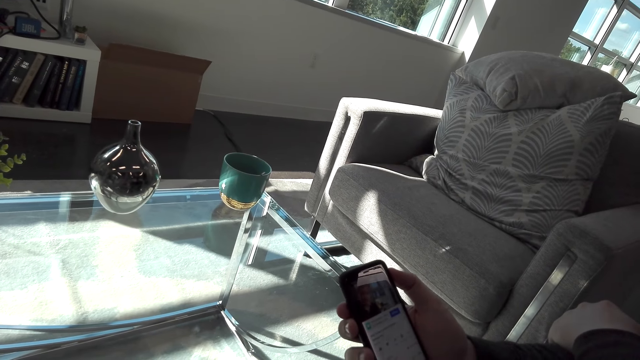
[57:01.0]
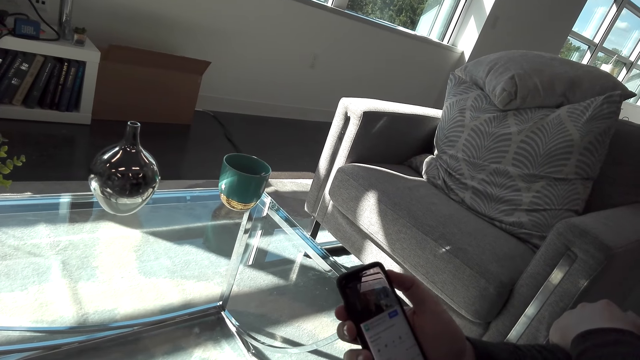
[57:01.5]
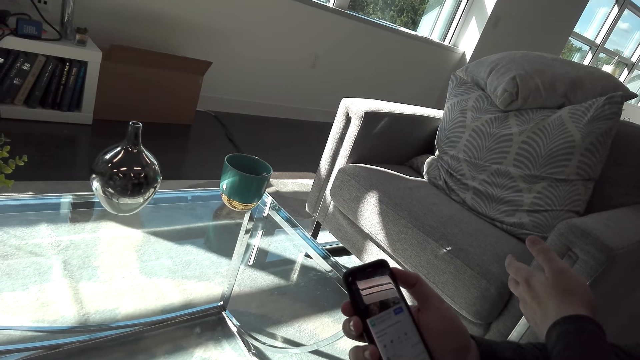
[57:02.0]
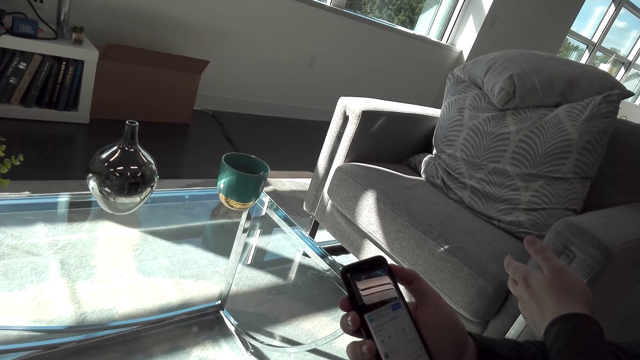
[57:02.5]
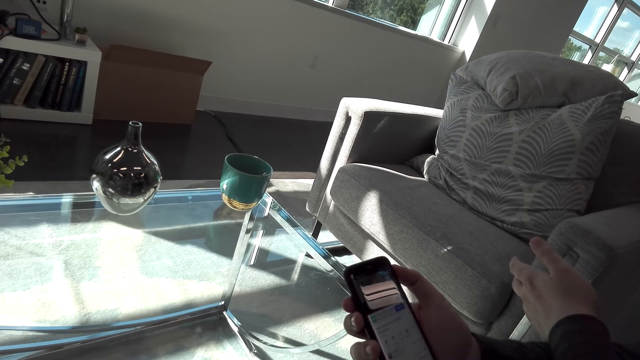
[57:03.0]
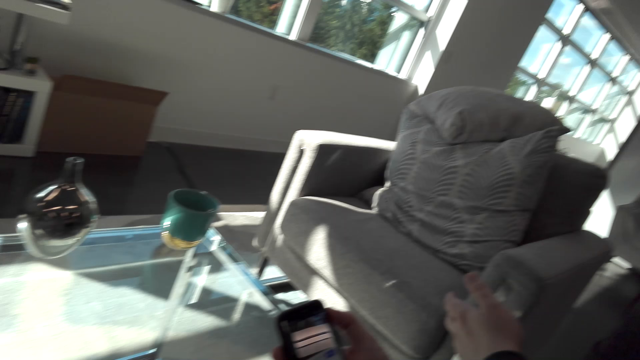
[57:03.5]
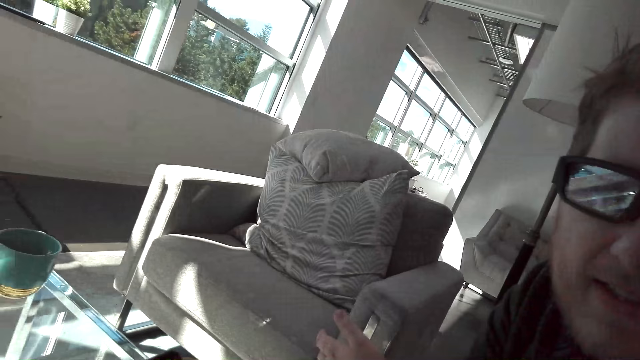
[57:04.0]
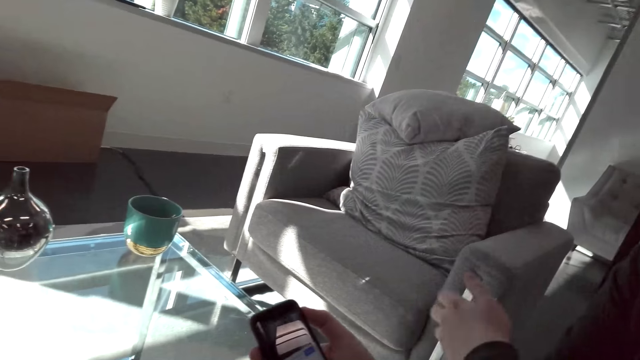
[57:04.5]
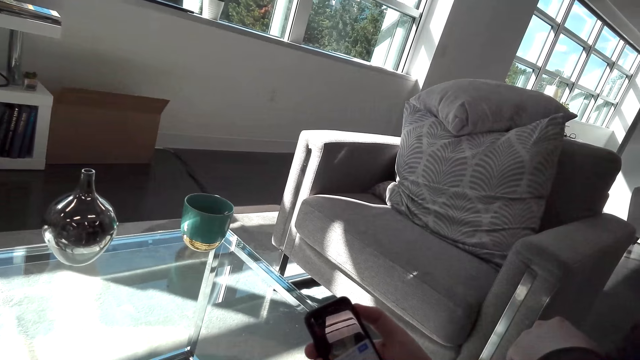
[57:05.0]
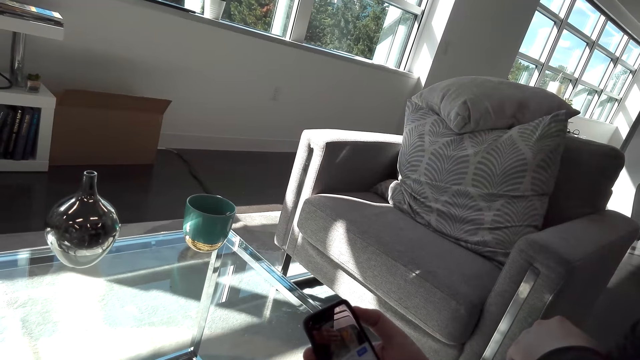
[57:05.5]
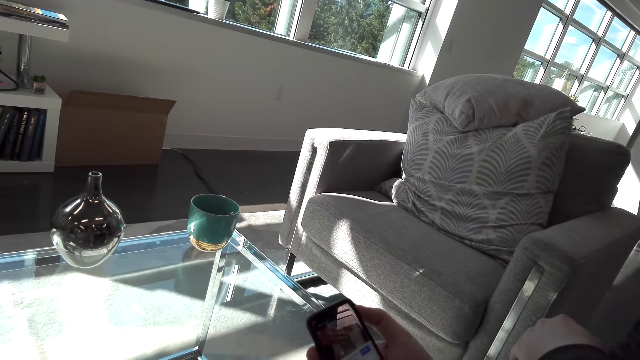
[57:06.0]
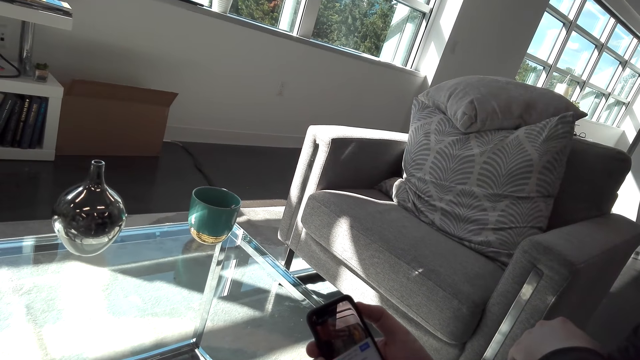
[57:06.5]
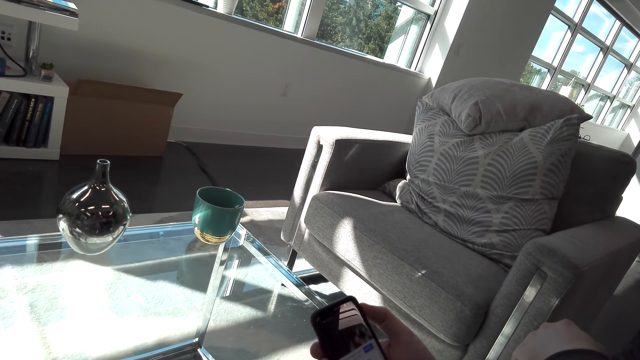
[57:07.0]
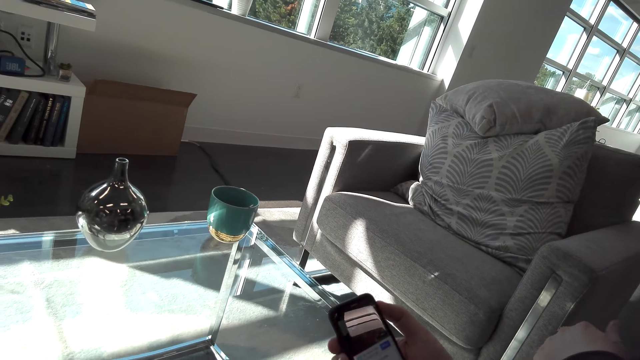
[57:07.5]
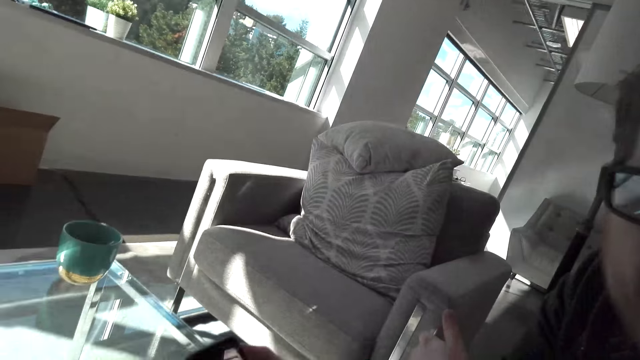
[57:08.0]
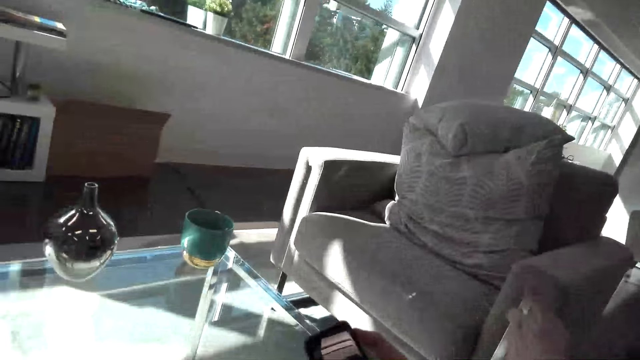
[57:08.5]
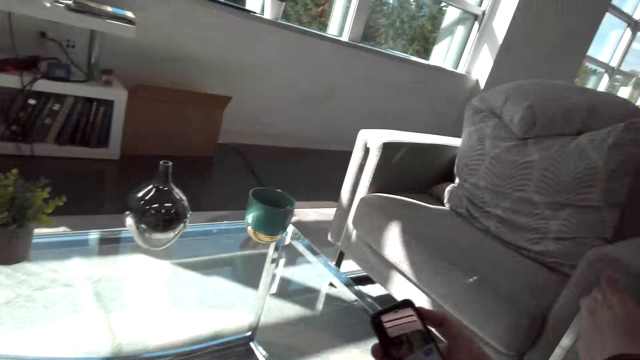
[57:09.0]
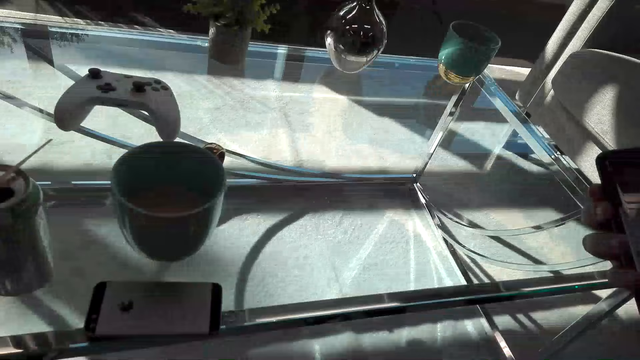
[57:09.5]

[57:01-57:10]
A person looks at the camera wearer. The person scrolls a phone.

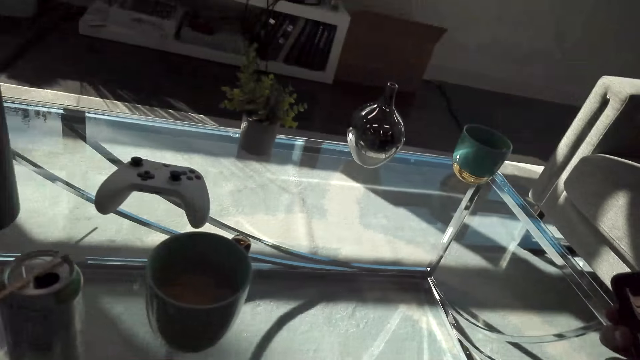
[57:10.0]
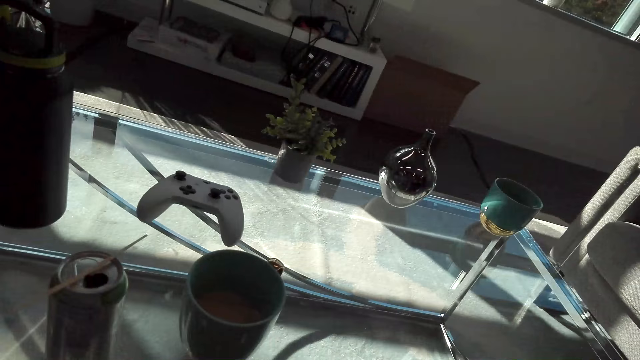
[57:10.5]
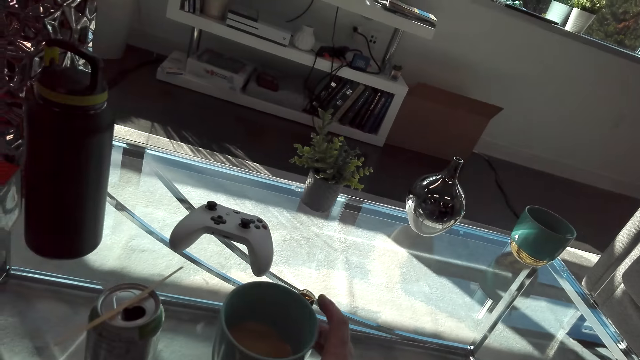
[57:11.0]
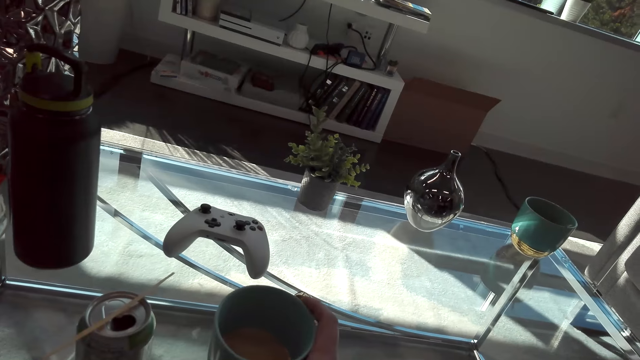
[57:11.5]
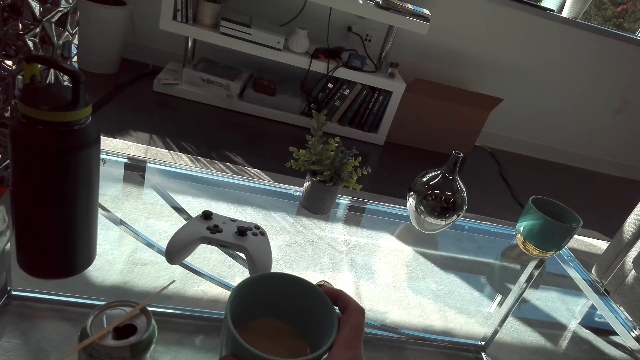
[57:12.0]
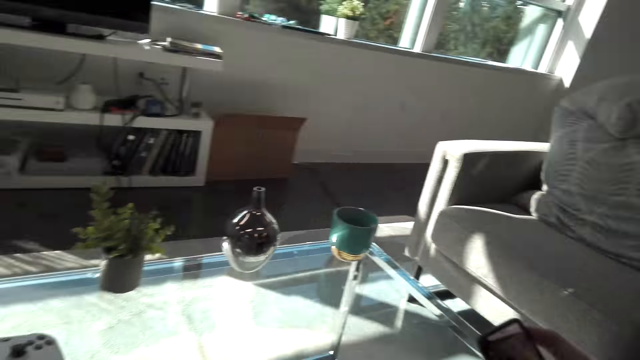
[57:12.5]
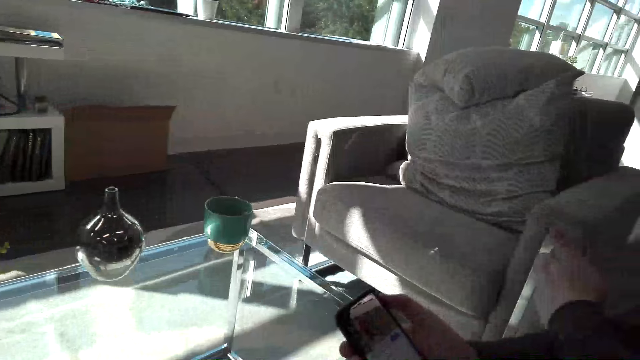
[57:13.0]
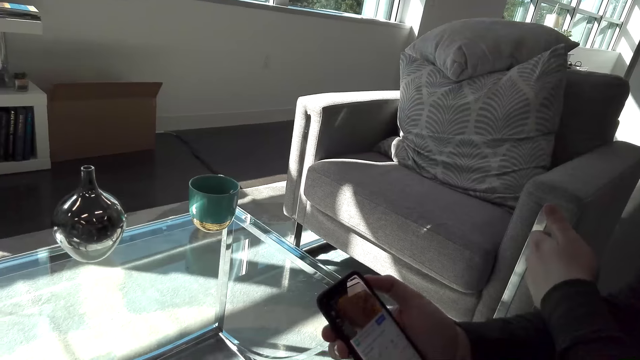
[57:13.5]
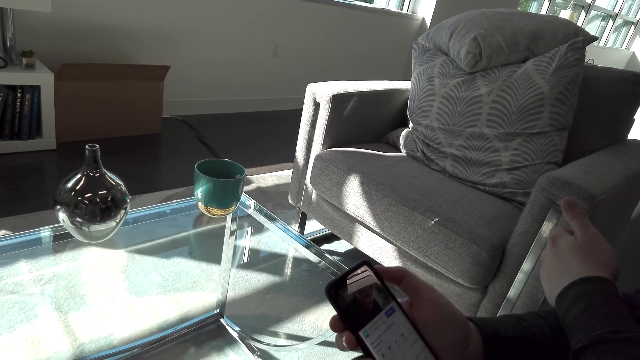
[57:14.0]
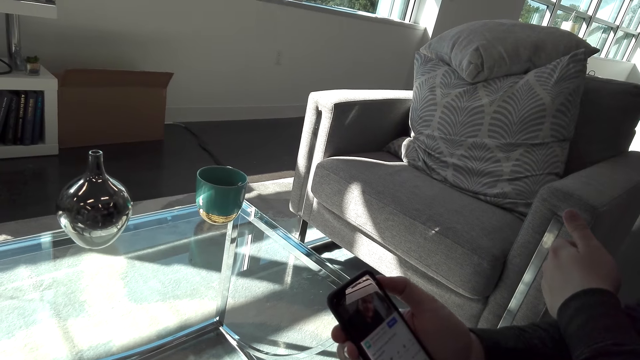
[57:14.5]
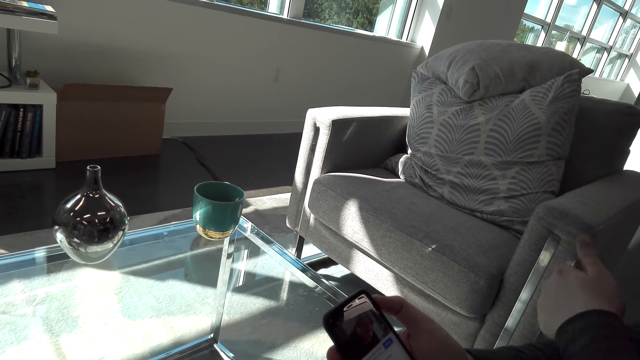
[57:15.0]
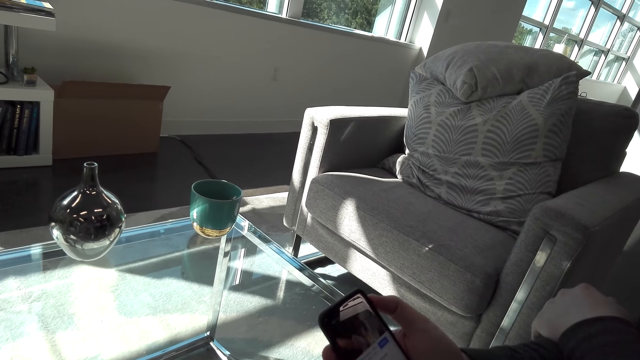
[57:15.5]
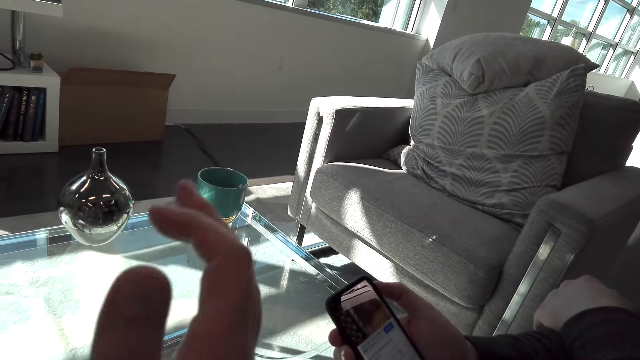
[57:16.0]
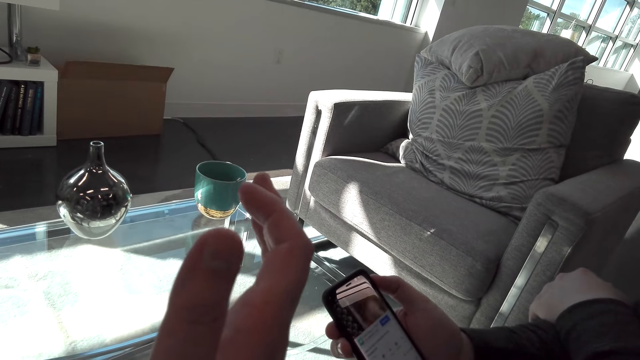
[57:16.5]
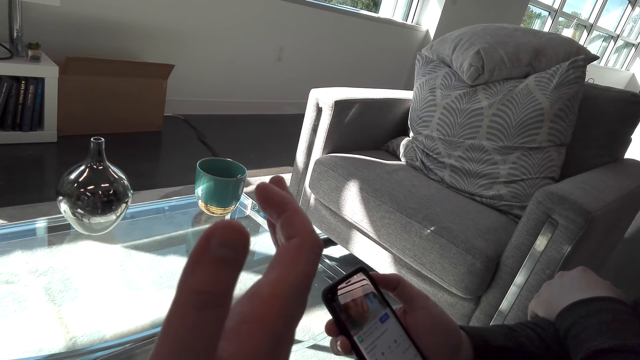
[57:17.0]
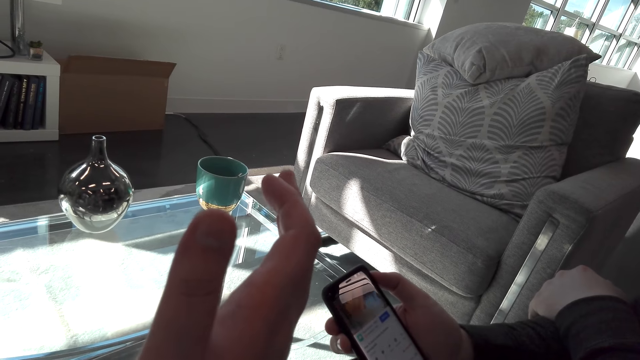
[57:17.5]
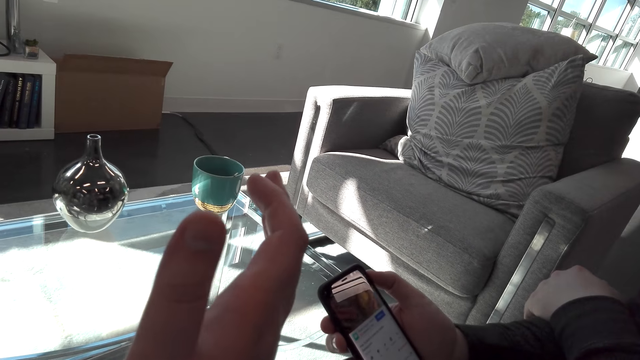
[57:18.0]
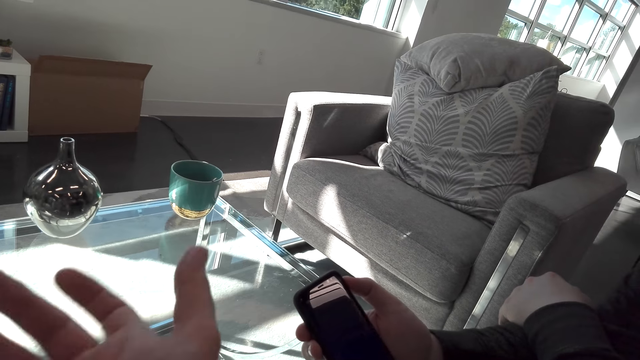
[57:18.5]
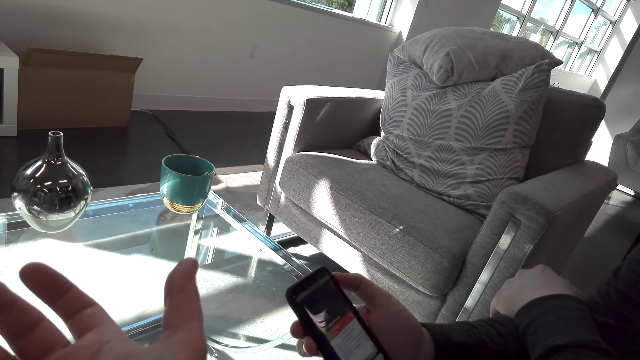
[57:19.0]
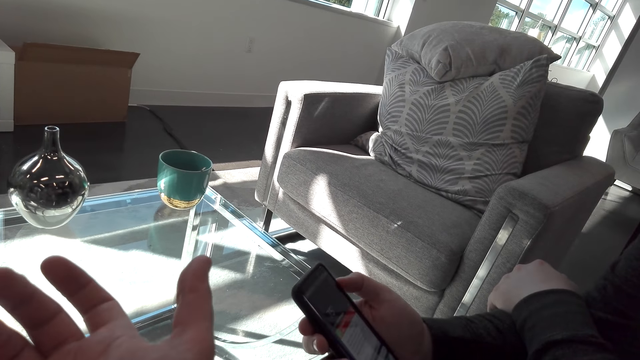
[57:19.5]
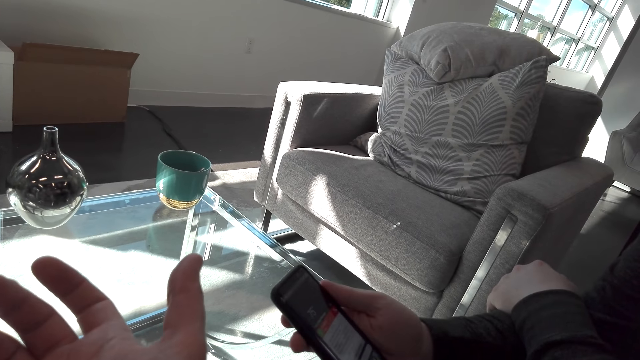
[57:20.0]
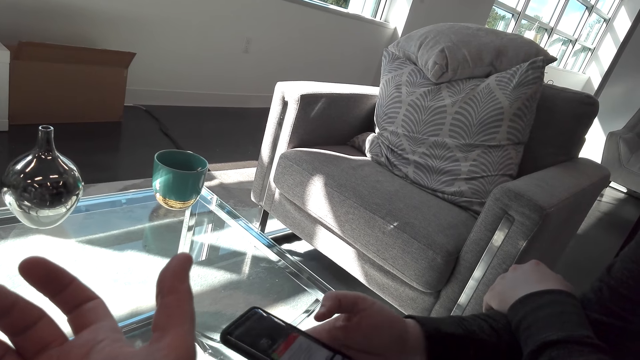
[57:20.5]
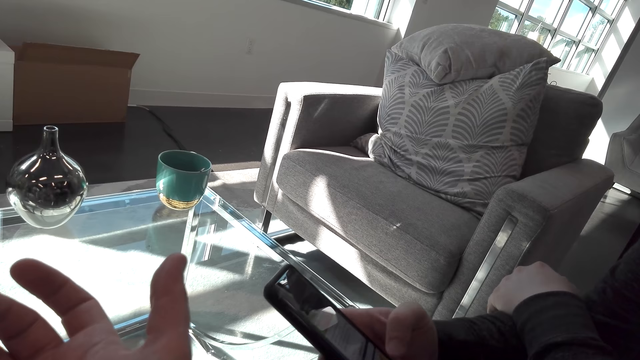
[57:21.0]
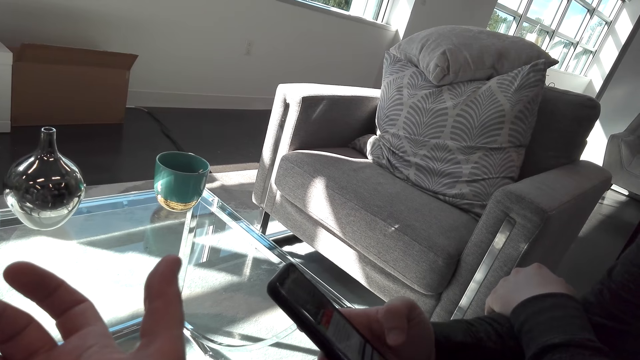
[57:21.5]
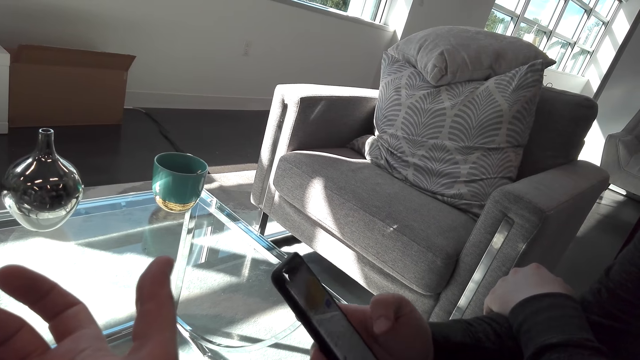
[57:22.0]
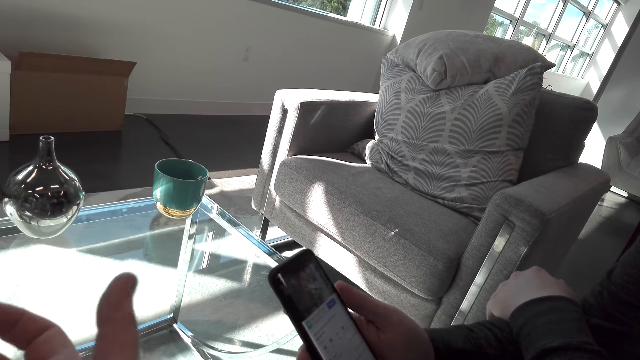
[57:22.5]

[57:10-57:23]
The camera wearer picks up a mug. They interact with a man. They move to the right.
